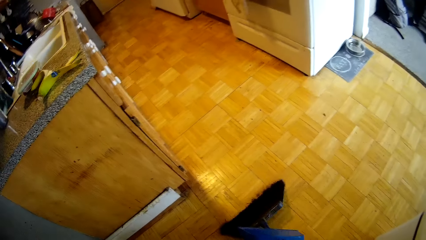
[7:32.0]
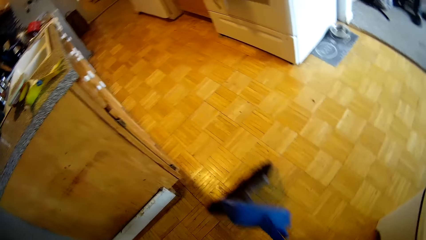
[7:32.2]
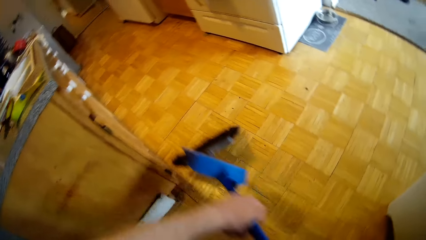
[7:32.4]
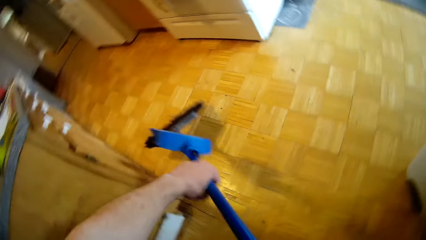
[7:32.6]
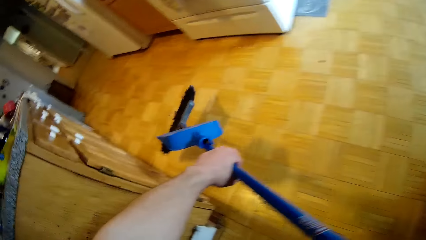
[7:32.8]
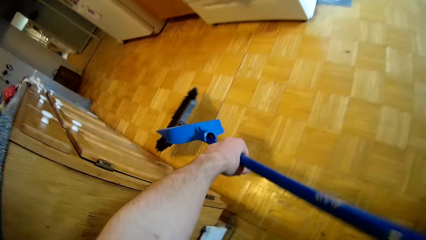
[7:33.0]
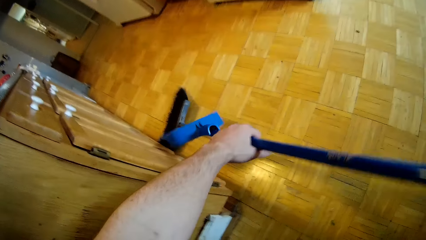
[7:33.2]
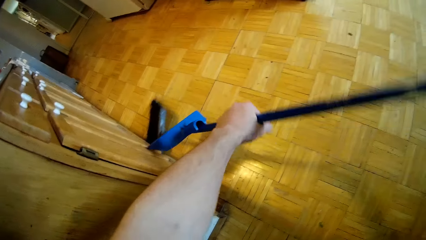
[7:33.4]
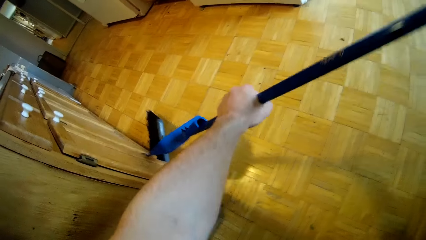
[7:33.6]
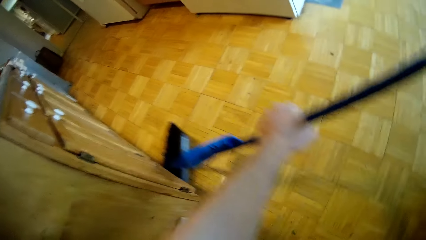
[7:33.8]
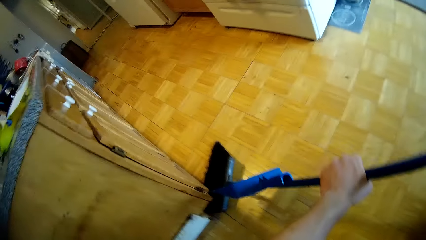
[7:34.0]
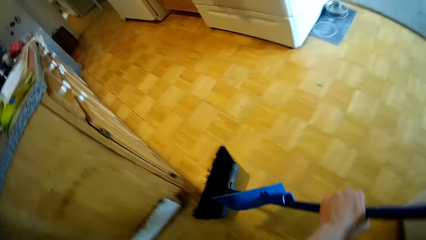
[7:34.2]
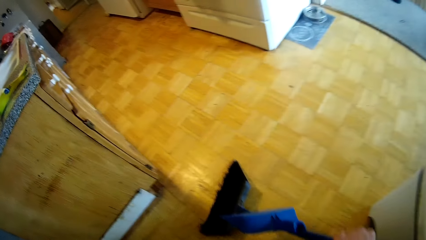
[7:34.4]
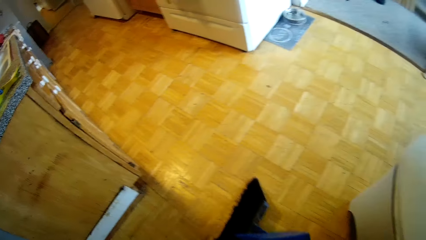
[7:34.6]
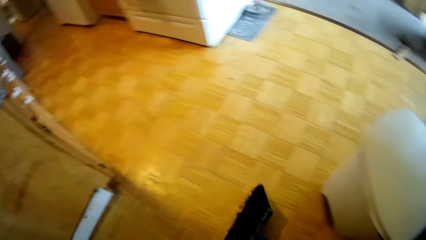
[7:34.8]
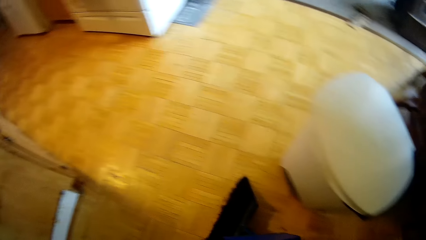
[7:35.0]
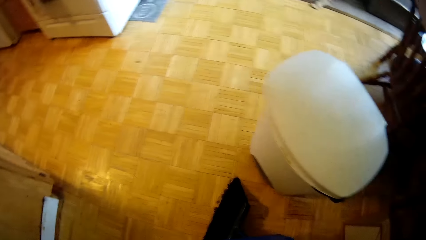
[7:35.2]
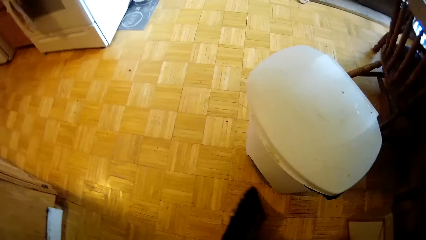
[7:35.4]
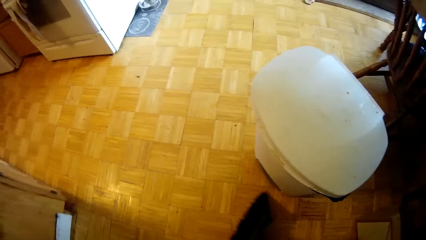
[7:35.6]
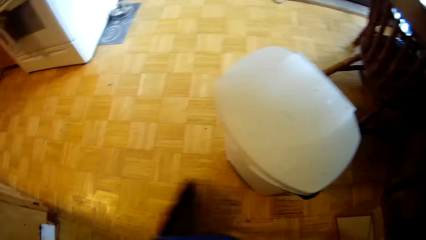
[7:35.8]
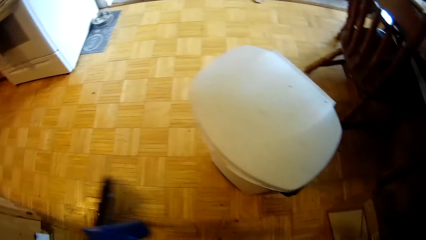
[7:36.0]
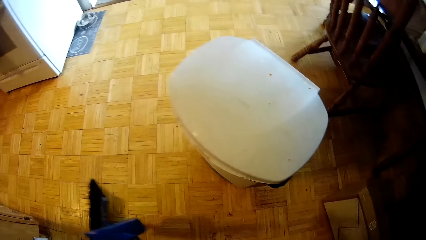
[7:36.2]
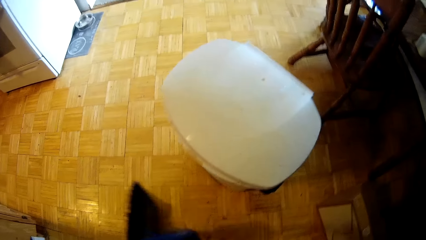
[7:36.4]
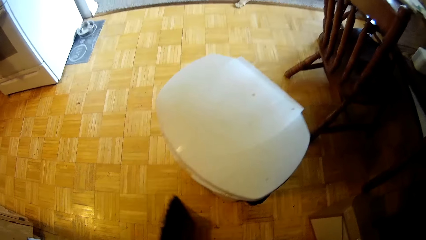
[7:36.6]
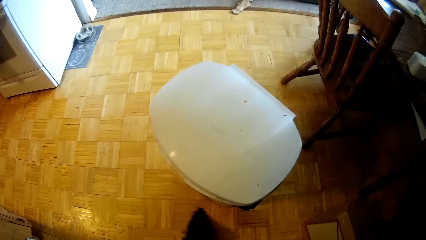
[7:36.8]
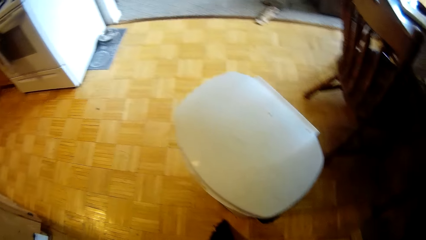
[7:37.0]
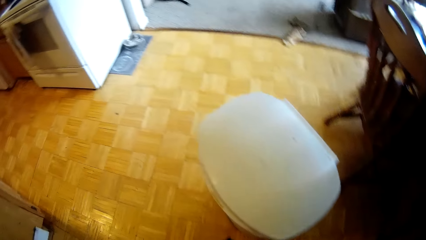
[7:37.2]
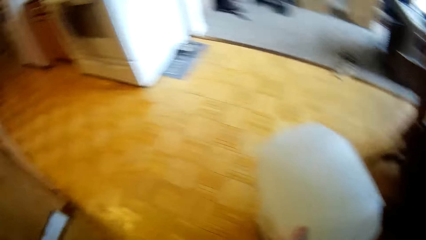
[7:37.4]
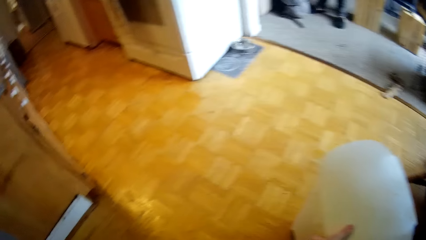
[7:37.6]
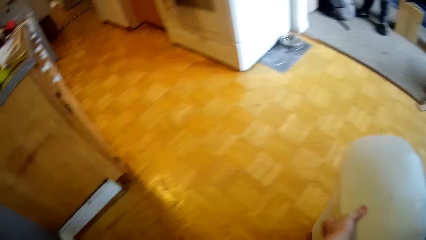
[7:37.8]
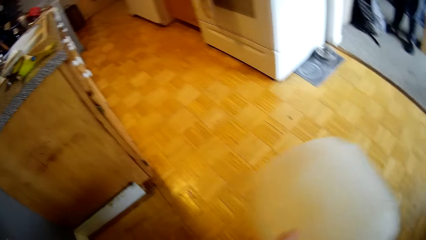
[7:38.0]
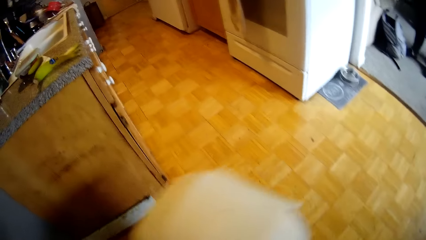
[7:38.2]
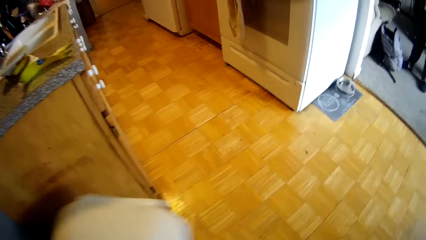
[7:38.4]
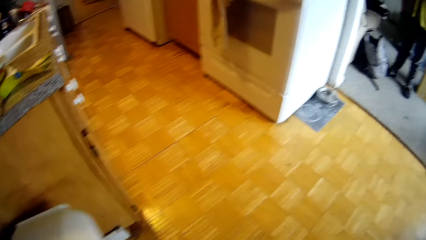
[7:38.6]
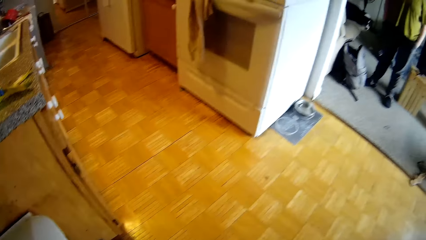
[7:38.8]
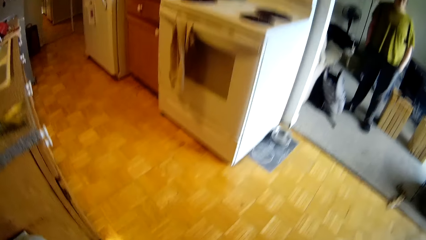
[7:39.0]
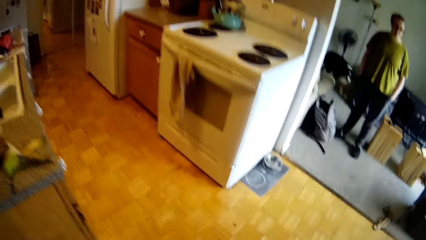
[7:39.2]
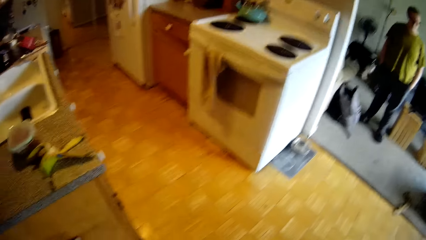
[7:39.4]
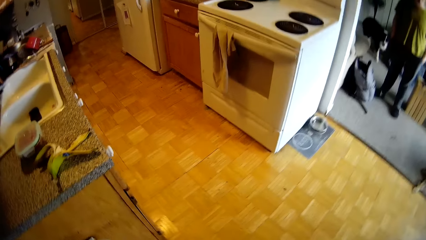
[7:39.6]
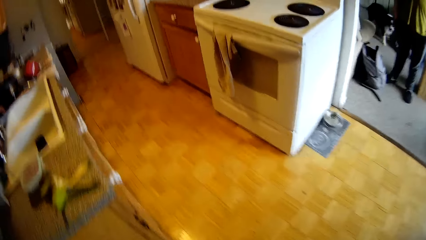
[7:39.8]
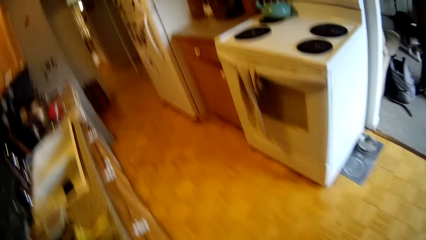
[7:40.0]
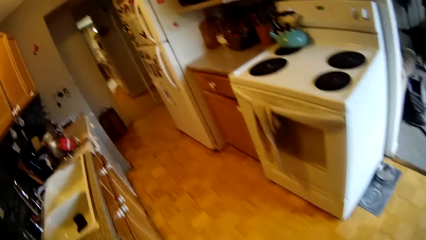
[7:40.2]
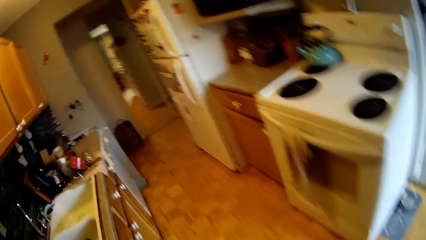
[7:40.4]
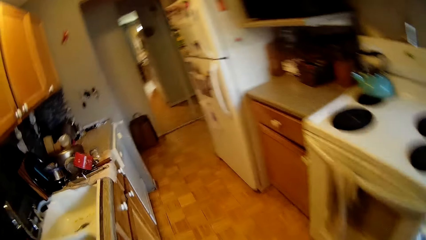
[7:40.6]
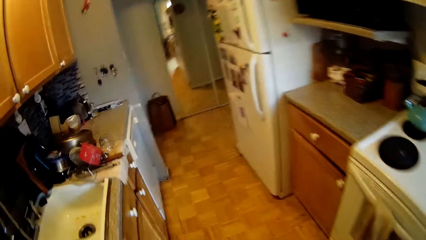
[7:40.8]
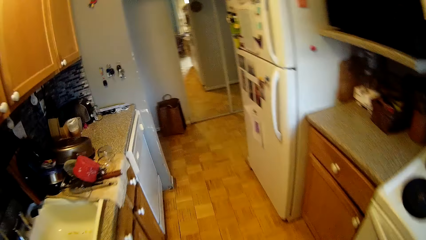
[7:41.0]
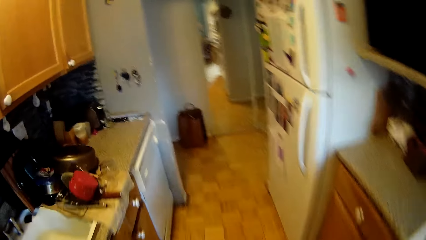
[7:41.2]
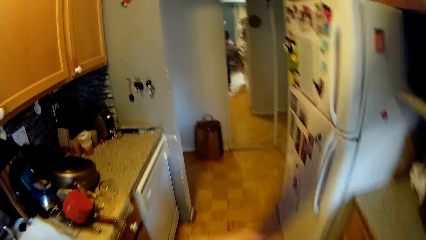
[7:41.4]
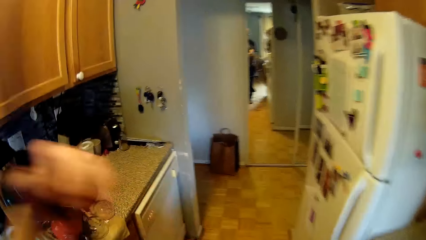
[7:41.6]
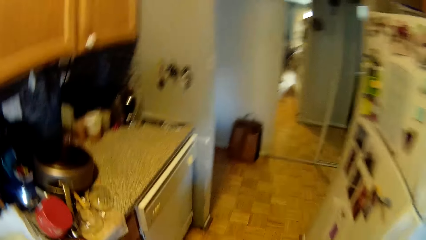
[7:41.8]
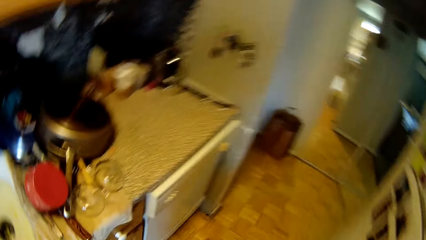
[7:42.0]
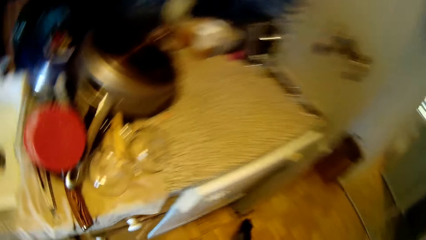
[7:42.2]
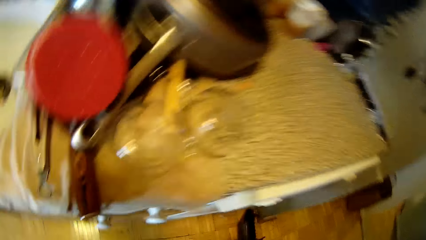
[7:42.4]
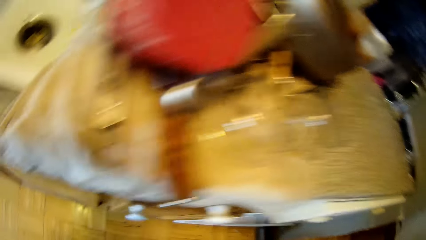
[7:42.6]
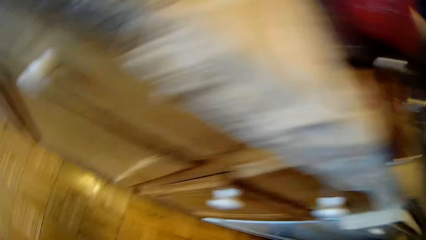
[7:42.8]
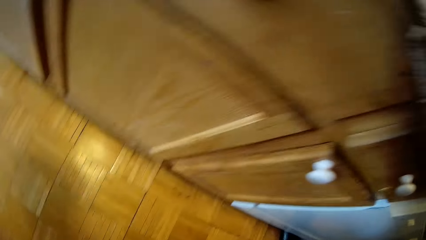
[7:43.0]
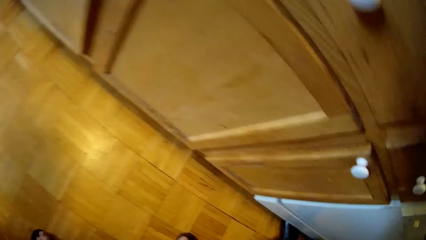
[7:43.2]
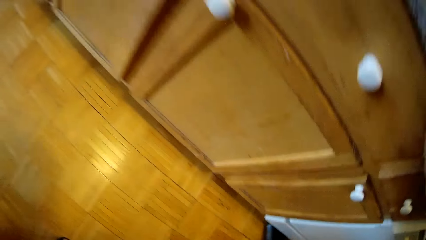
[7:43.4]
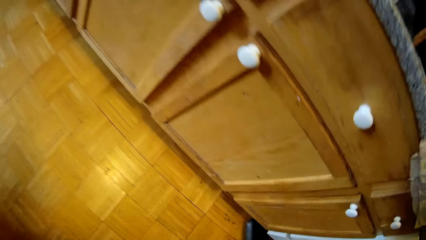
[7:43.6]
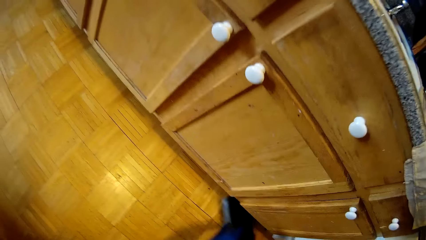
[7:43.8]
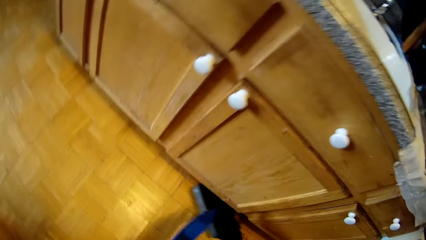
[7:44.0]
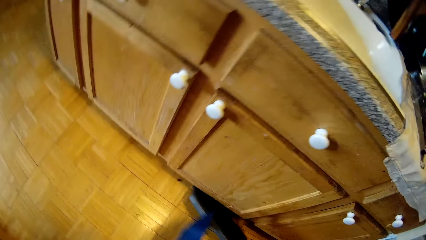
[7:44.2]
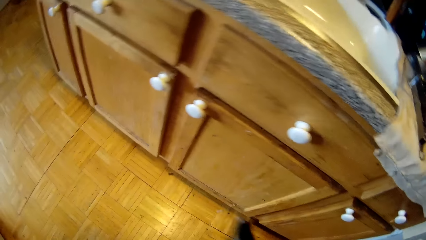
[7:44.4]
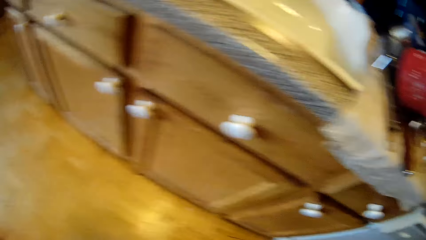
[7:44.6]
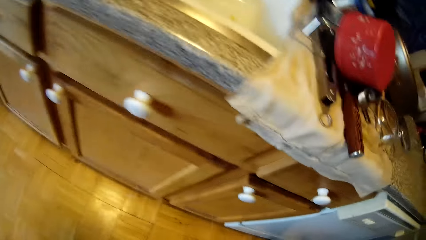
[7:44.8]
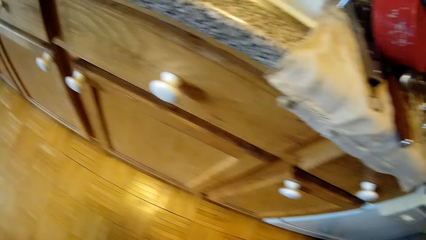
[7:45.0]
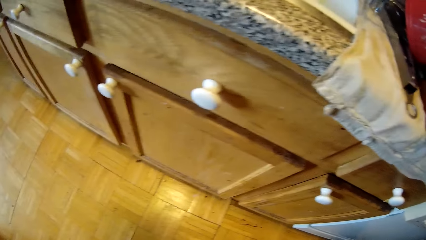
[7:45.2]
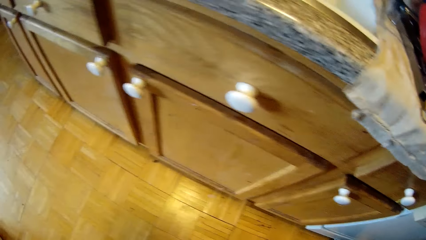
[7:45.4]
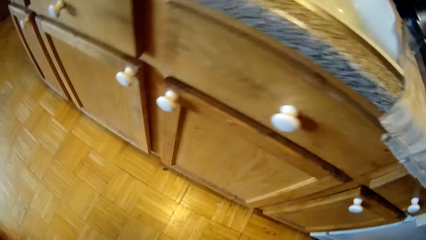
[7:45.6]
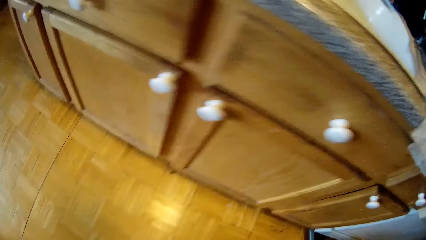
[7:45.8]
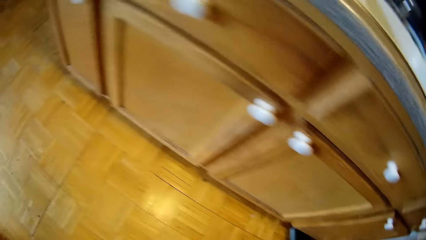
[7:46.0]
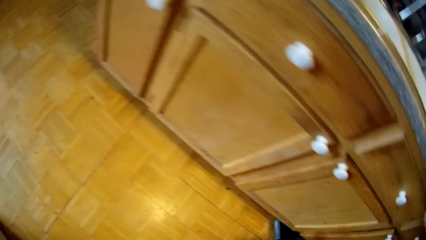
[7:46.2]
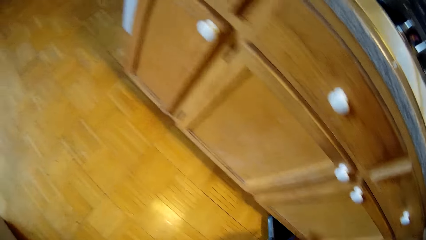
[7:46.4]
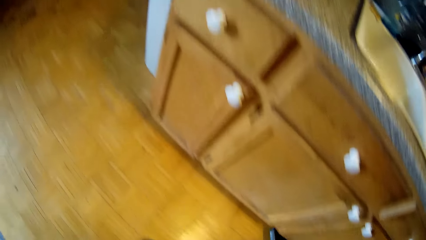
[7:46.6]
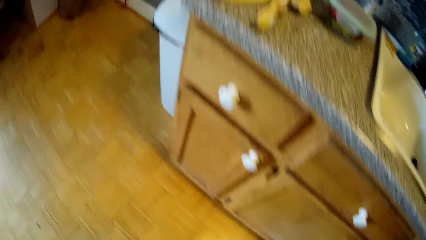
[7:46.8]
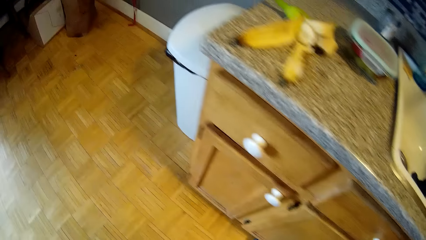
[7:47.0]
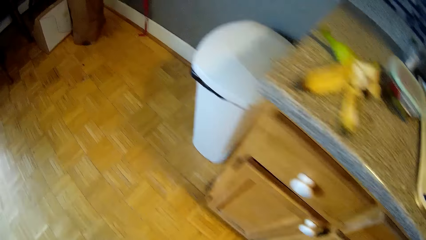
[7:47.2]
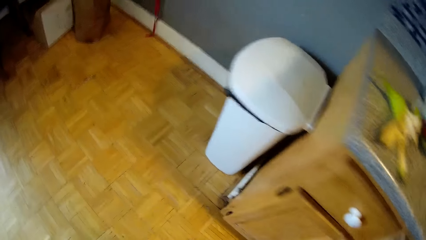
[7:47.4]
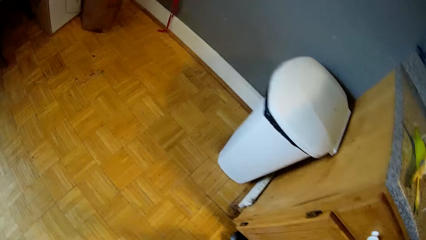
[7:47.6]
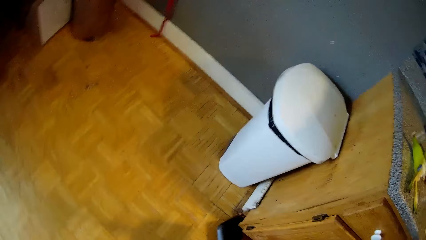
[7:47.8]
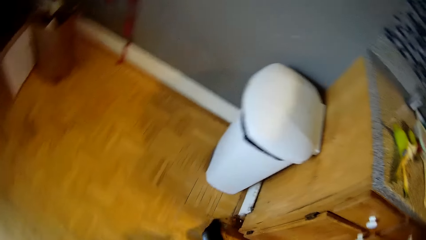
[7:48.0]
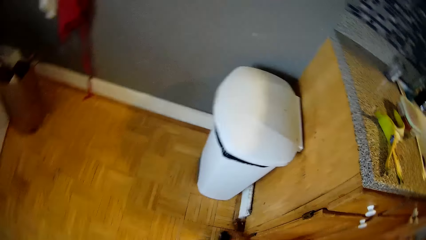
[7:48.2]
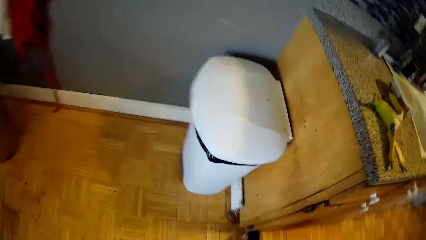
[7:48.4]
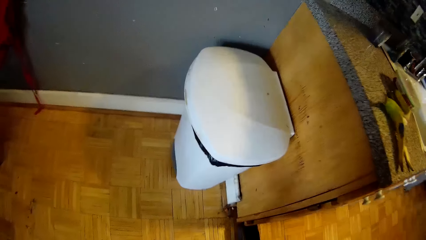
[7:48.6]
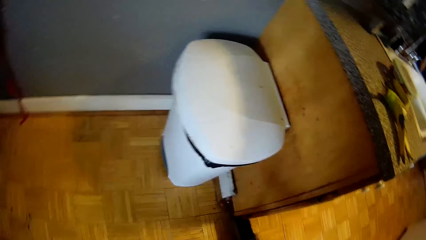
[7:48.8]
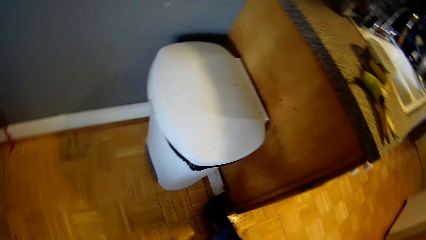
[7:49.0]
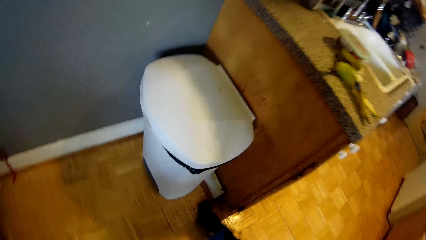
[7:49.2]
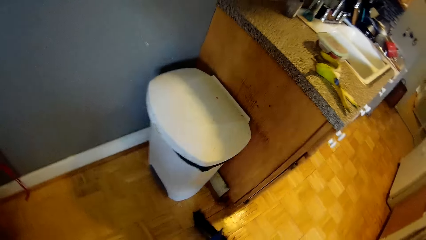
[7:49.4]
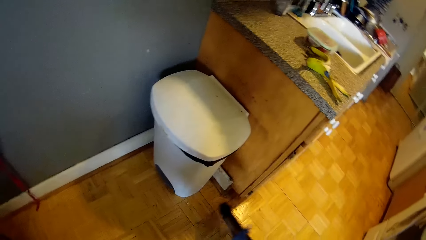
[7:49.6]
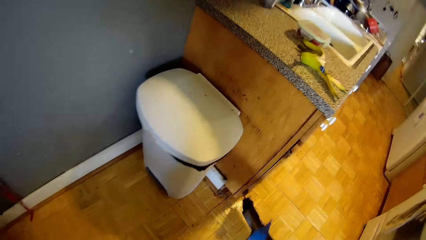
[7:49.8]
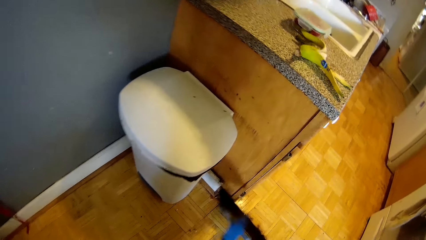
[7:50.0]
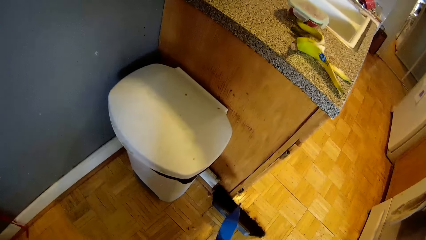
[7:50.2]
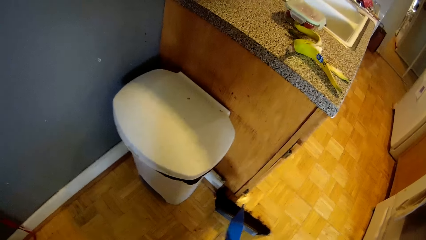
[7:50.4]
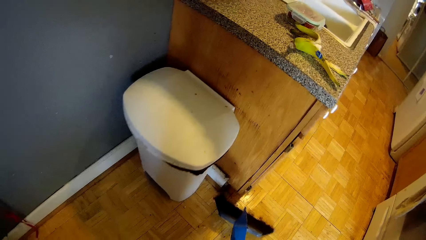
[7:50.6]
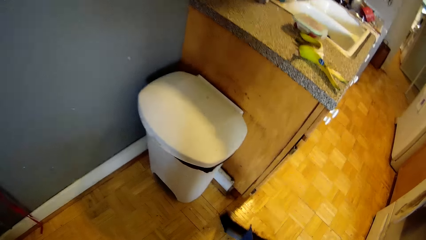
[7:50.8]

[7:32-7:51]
The woman converses with the camera wearer. The camera wearer moves the trash bin with his left hand. He walks out of the kitchen into the dining area. He sweeps the floor of the apartment with the broom in both hands.
